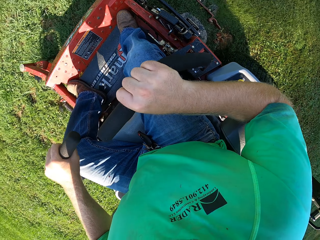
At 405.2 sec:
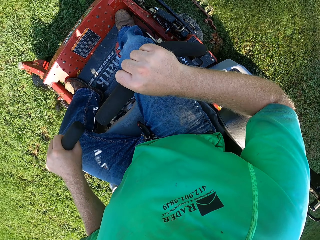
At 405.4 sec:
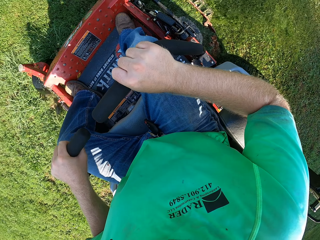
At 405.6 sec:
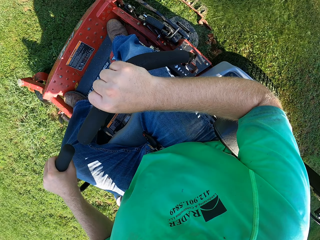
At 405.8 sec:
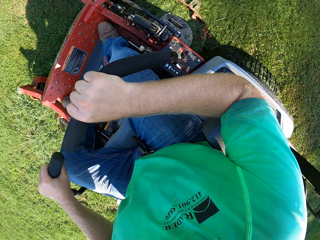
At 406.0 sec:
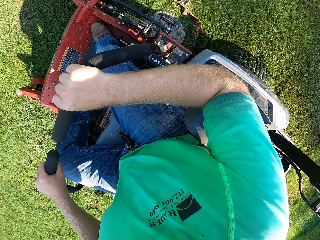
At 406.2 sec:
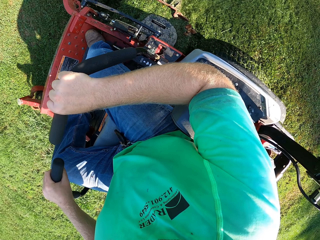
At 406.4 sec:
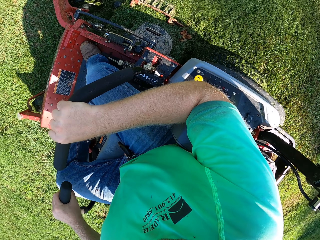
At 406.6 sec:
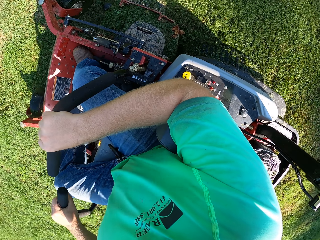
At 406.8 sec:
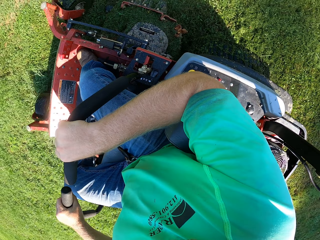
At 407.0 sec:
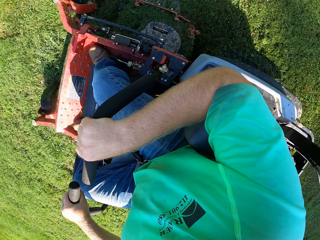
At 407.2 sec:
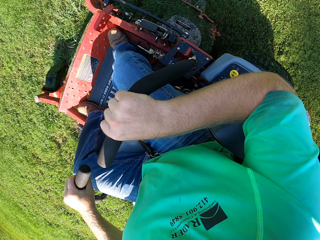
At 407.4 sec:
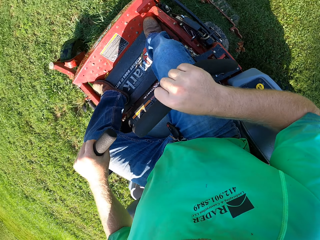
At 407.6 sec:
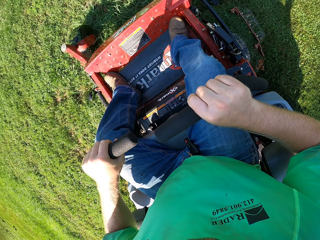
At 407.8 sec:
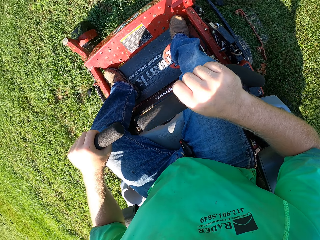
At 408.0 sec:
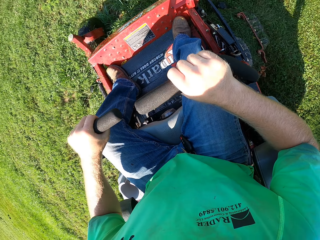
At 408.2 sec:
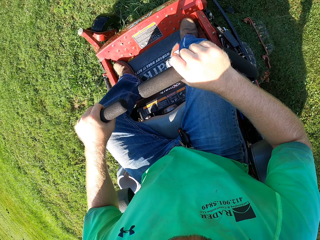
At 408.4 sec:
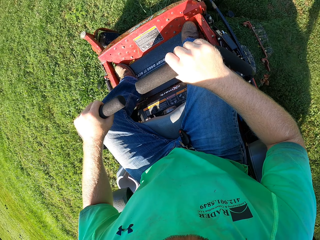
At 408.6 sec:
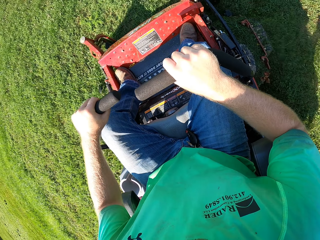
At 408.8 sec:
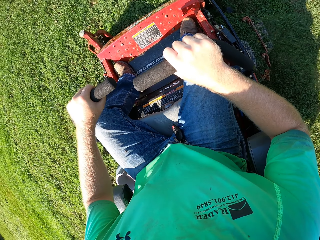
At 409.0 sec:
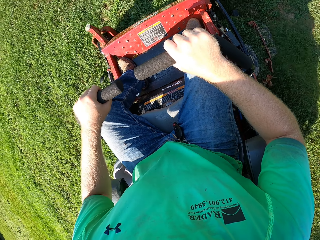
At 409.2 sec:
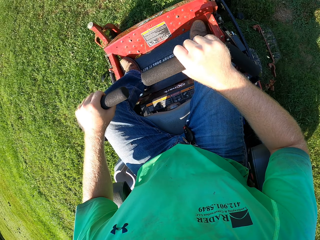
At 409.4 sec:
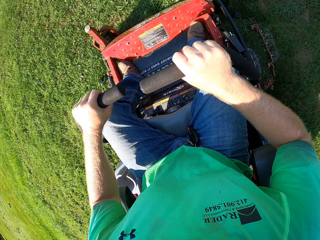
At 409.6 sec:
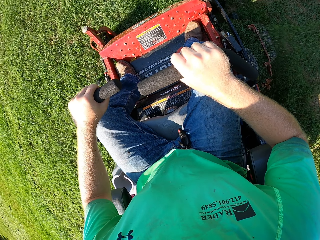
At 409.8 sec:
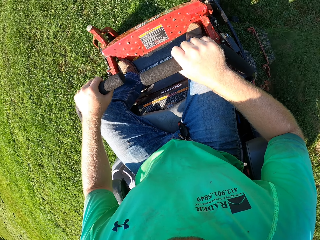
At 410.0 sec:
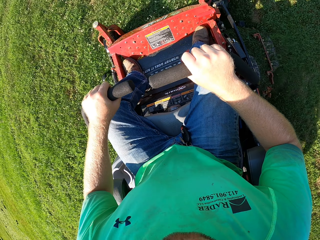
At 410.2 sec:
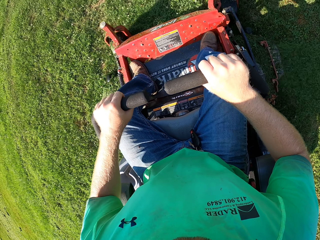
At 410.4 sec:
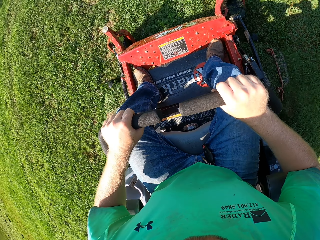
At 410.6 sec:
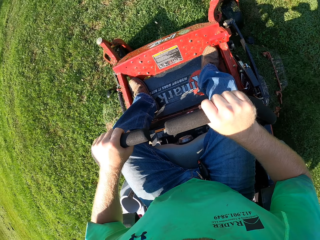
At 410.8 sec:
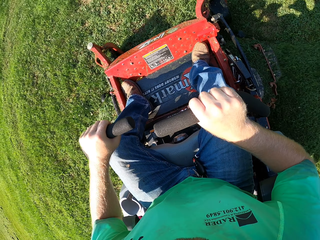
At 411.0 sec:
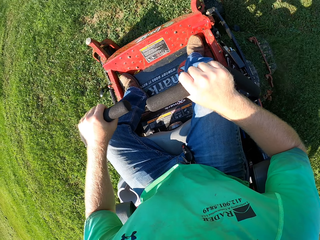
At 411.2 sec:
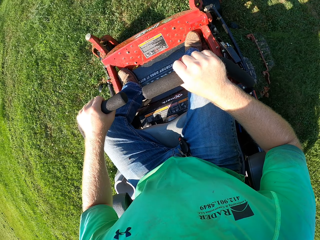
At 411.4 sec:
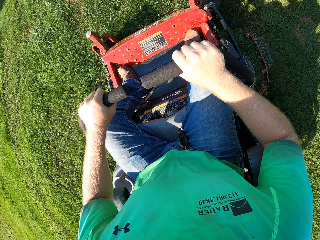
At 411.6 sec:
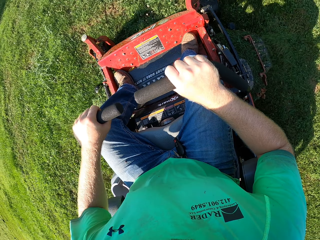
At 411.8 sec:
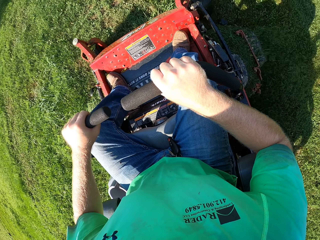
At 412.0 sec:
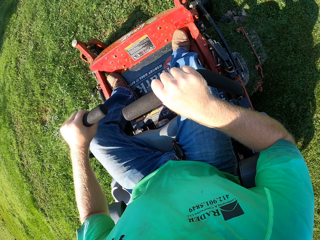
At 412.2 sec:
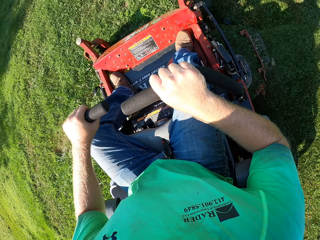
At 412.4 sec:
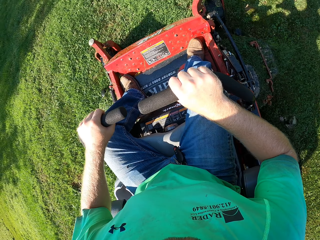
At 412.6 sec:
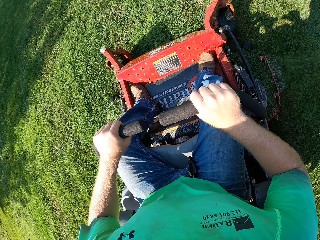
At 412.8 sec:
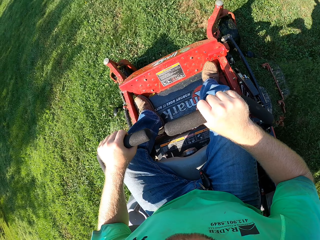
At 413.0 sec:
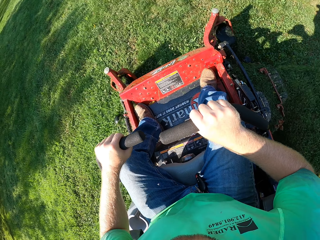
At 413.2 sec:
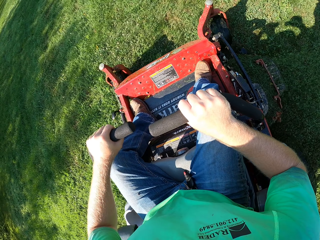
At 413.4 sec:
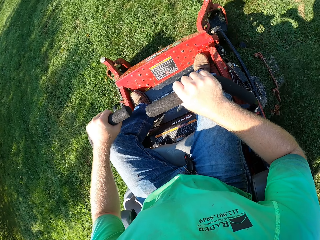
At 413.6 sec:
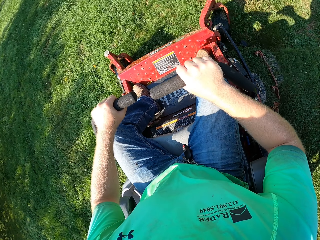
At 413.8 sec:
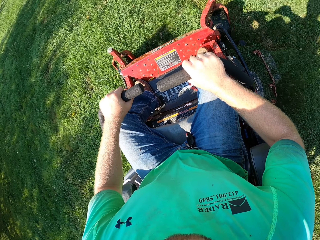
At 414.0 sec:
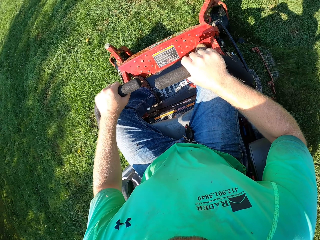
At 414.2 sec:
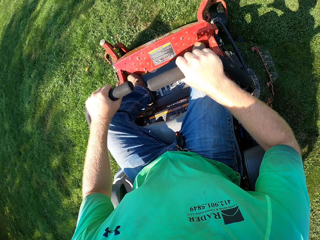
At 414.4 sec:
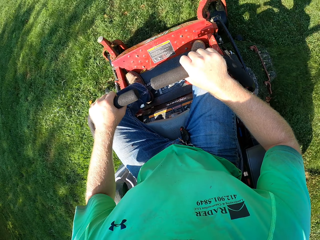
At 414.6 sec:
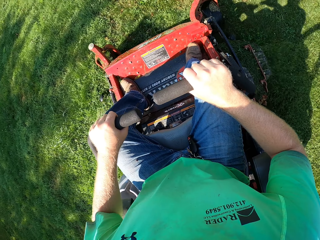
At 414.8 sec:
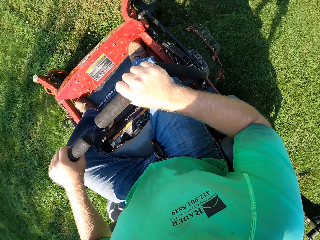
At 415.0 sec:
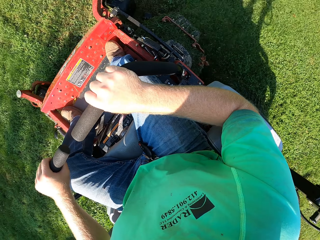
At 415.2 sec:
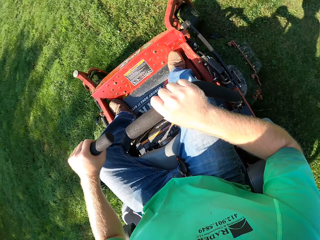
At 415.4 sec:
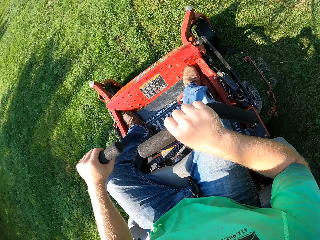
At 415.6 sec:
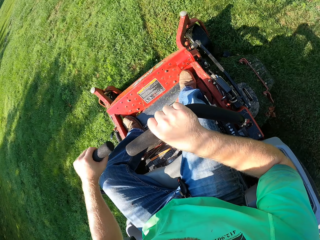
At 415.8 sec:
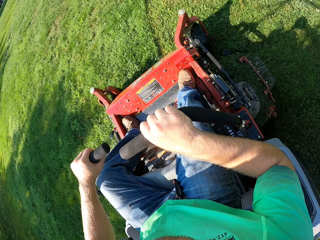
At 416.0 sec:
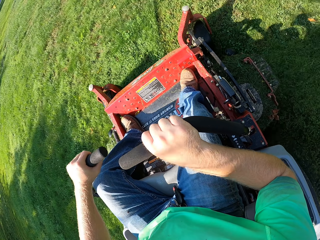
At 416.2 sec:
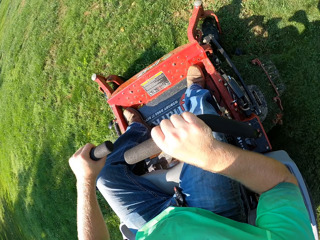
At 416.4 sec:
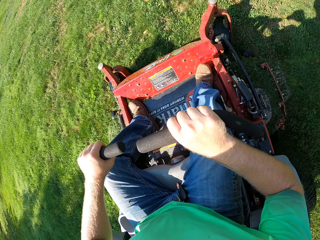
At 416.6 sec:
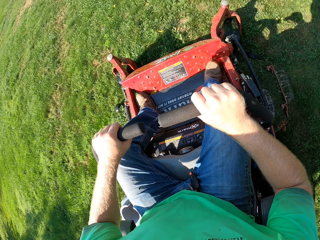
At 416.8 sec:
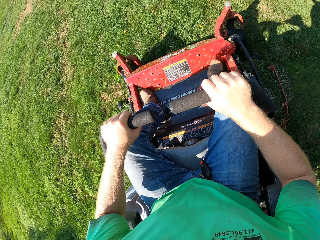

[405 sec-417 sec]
The camera wearer turns the lawn mower. They cut the grass using the lawn mower.

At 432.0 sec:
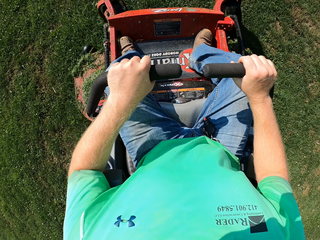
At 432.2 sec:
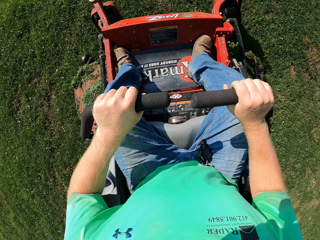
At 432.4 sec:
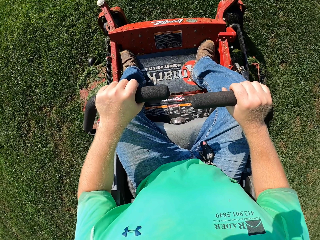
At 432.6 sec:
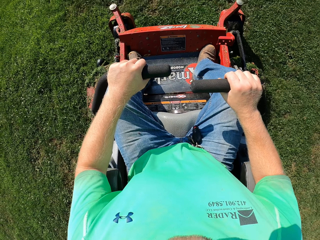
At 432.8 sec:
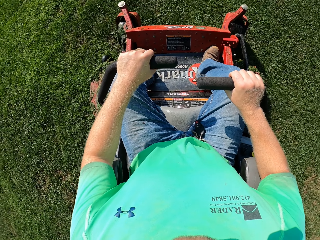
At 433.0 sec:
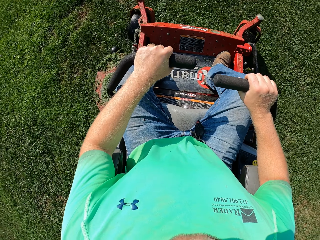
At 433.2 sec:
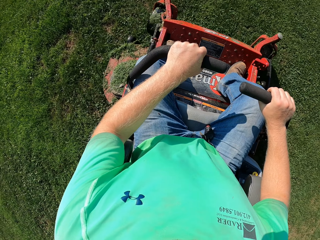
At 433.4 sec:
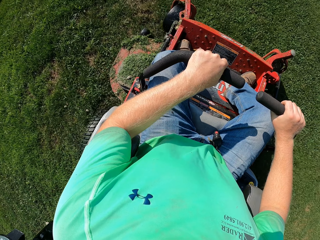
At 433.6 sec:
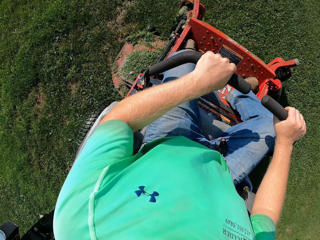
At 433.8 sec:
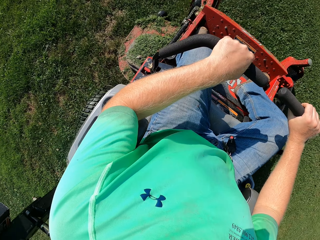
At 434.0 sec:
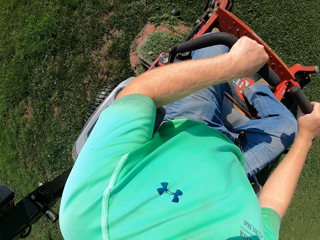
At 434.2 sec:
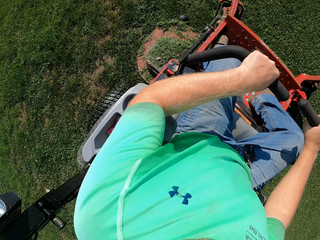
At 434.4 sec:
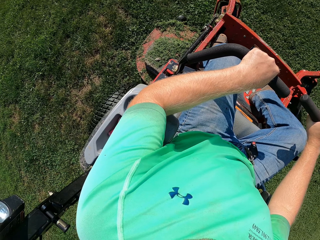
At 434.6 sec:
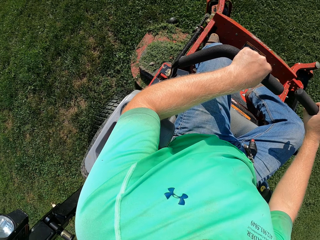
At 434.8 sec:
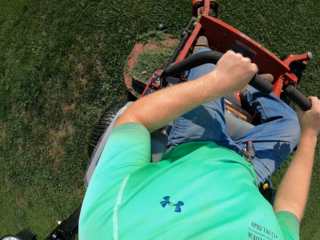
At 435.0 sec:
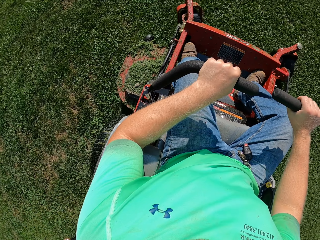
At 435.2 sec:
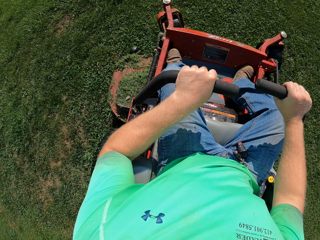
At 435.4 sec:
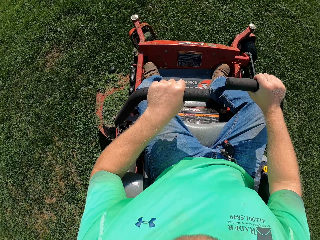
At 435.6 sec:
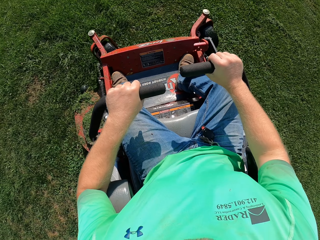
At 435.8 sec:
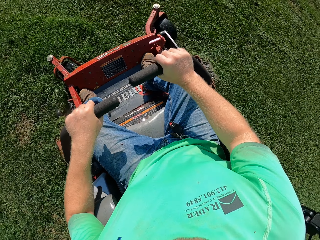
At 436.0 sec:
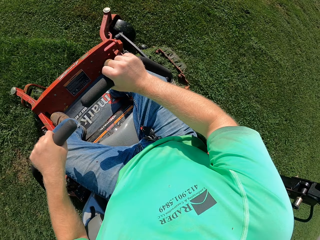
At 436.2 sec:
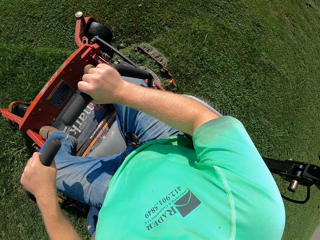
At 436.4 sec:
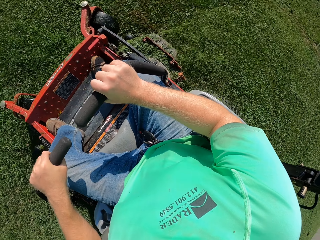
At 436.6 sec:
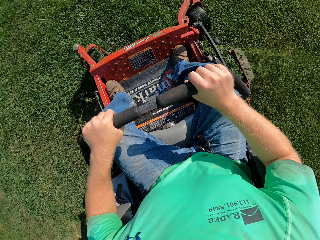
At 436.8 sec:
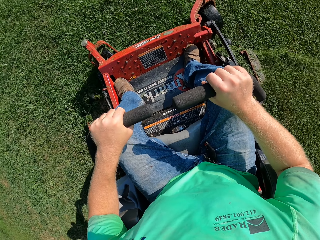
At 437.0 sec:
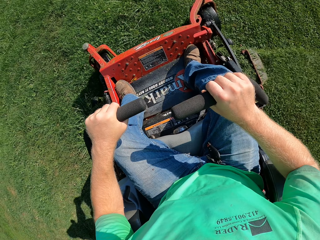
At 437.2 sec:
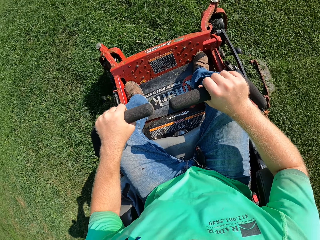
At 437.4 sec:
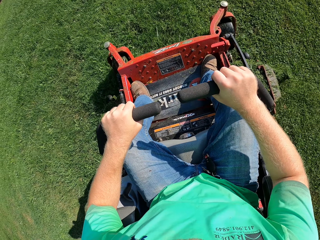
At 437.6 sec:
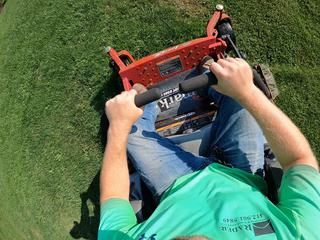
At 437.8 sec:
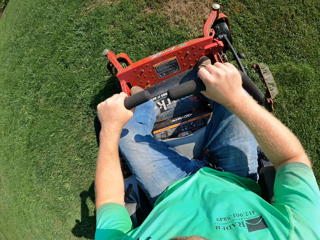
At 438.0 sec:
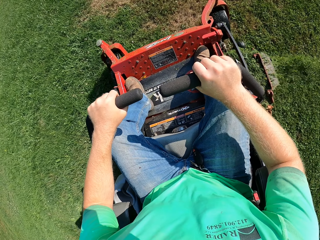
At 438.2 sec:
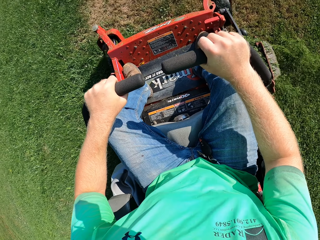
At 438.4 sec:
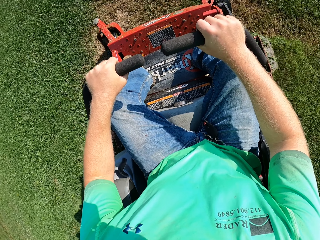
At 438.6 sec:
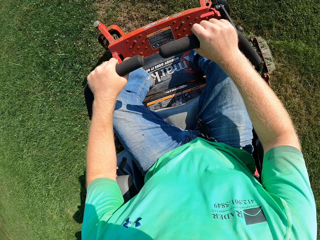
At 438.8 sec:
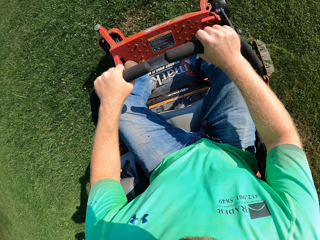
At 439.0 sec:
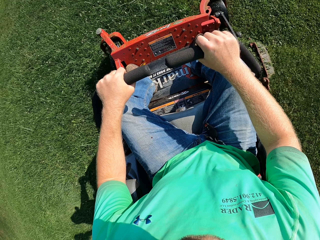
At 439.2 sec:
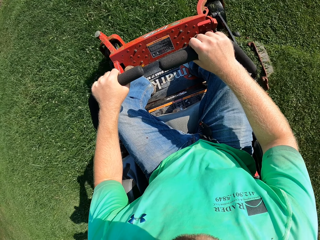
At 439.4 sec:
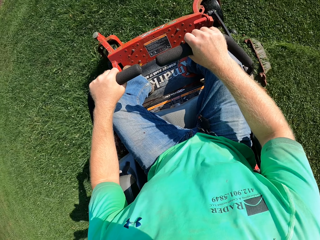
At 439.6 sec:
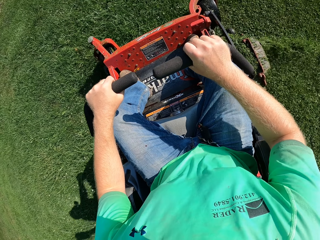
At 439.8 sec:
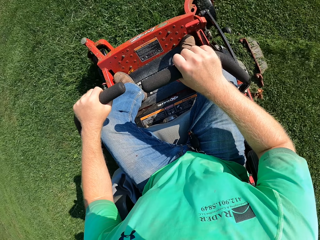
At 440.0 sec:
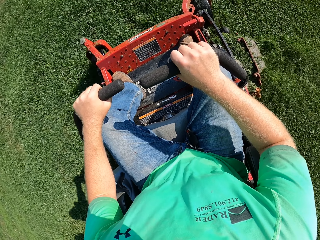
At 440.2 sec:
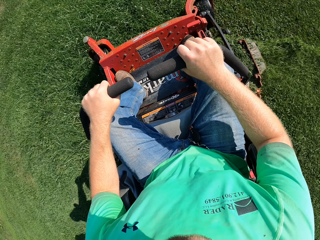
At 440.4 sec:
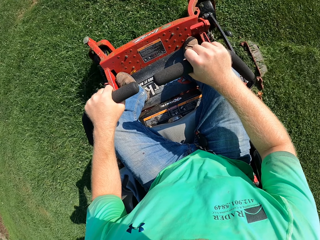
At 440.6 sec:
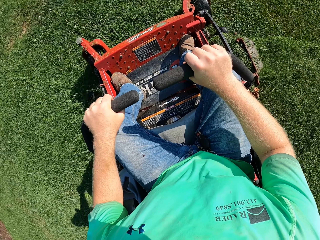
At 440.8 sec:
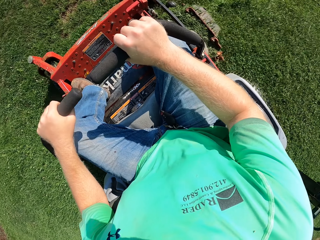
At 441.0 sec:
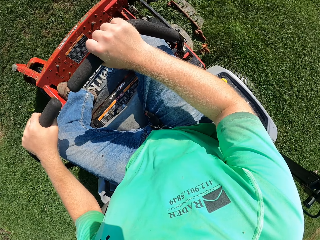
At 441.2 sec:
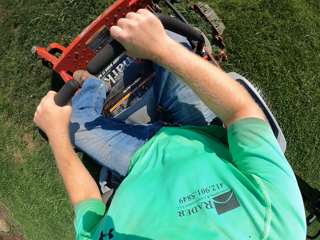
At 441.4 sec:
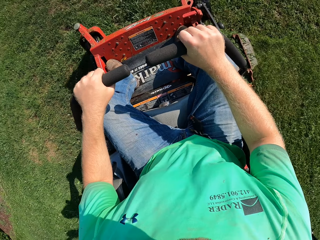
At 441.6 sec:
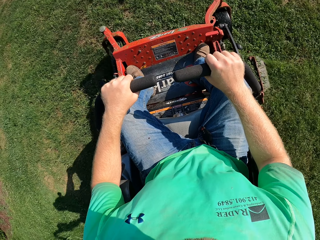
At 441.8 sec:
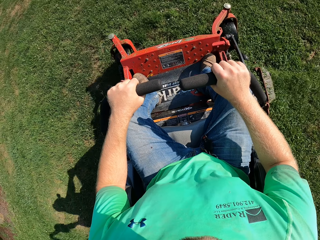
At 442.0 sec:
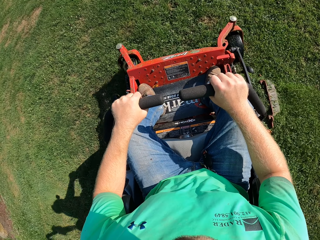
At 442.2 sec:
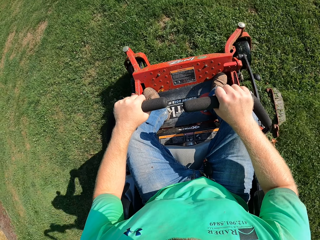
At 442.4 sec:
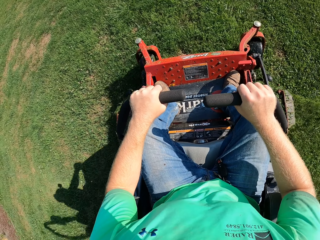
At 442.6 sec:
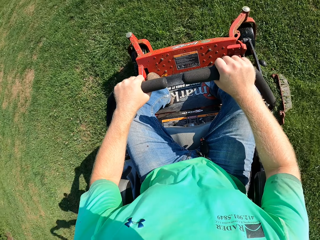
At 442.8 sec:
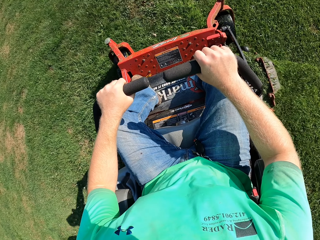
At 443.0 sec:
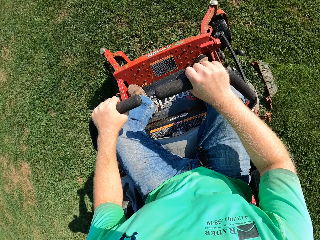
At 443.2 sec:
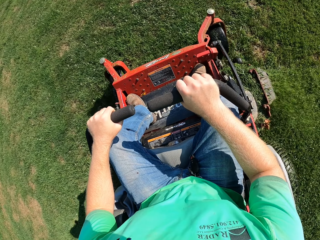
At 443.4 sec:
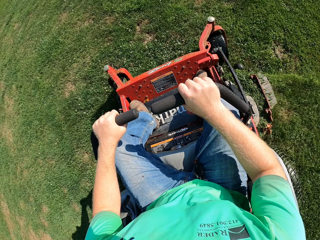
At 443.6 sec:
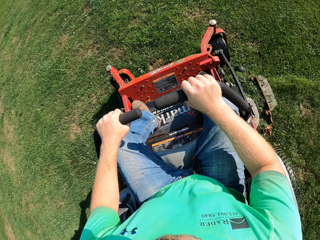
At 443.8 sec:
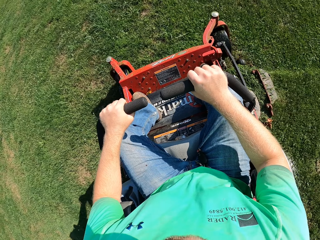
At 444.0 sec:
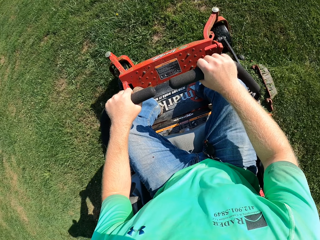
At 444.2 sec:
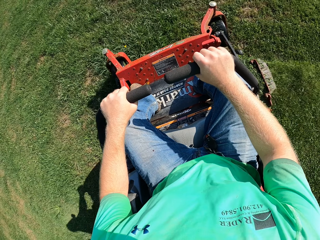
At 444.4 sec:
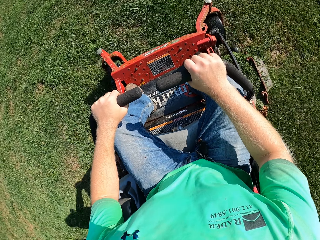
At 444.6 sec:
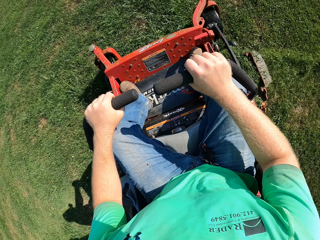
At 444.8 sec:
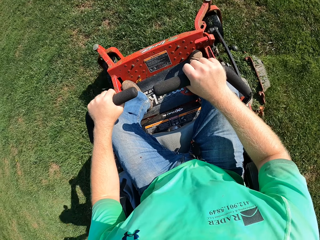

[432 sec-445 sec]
The camera wearer turns the lawn mower. They cut the grass using the lawn mower.
